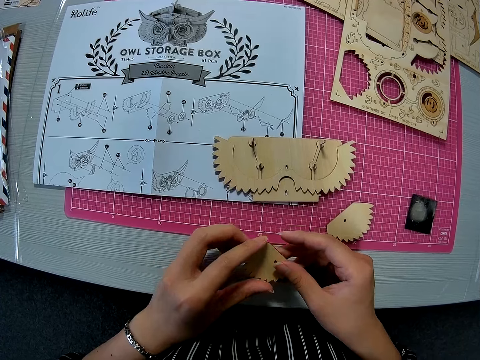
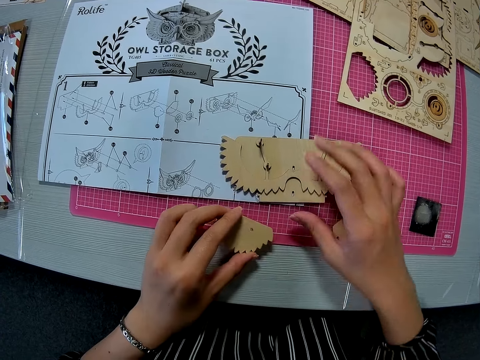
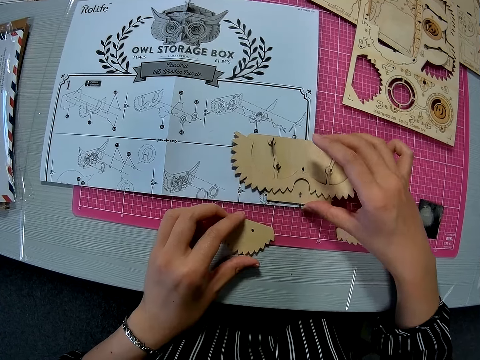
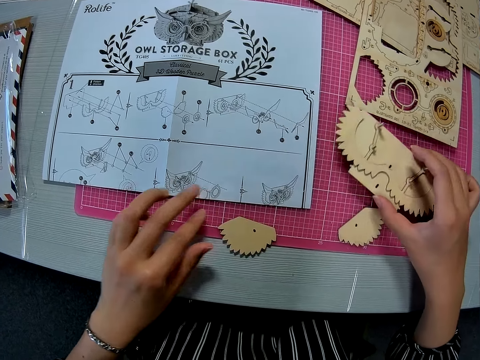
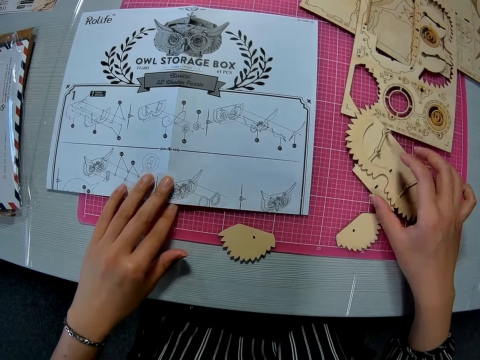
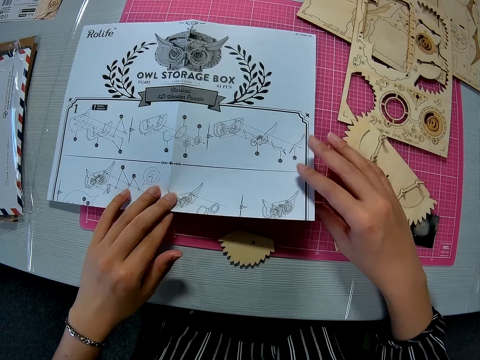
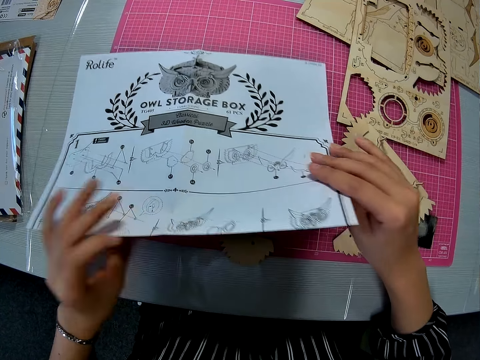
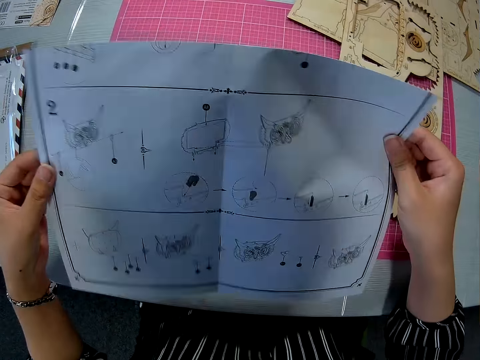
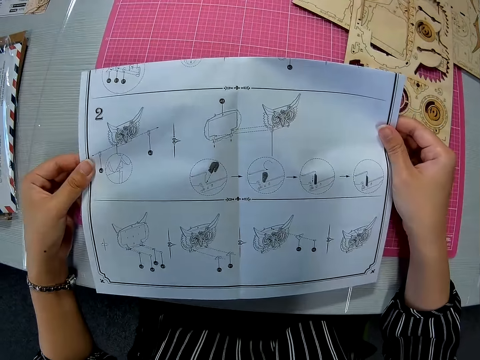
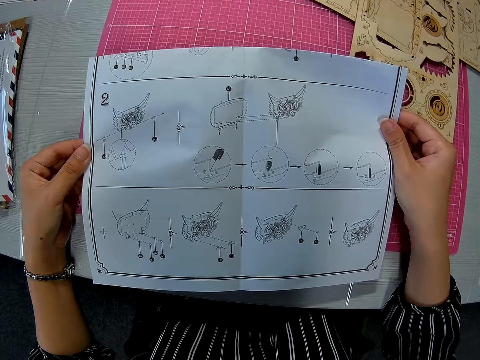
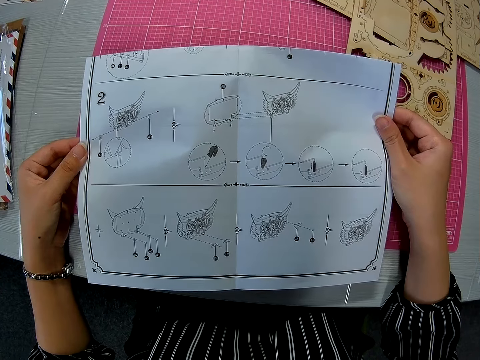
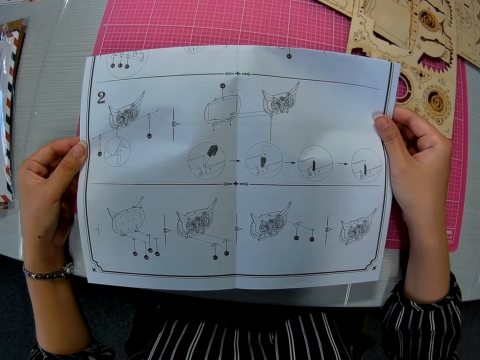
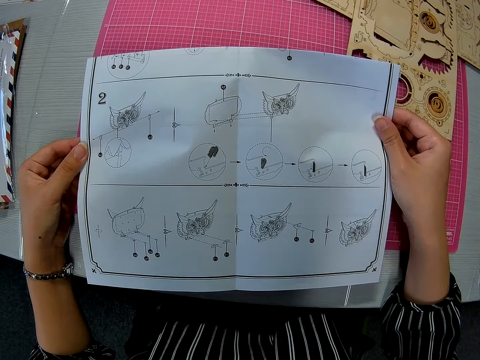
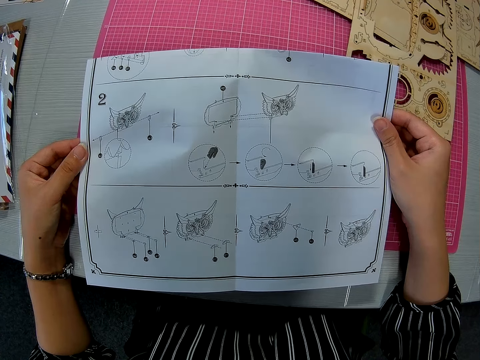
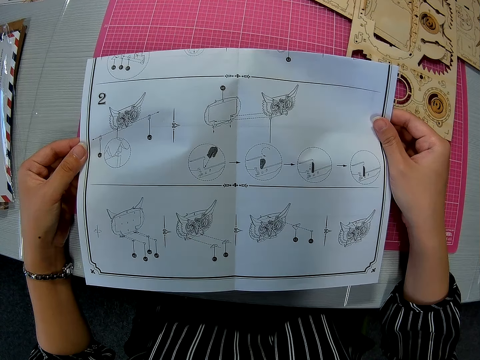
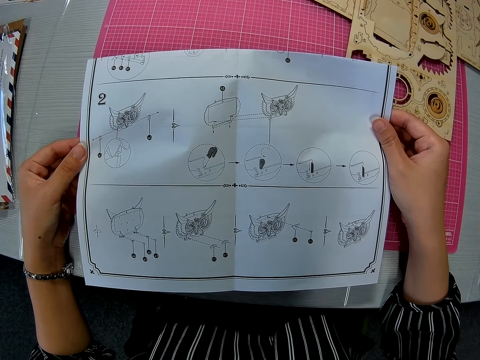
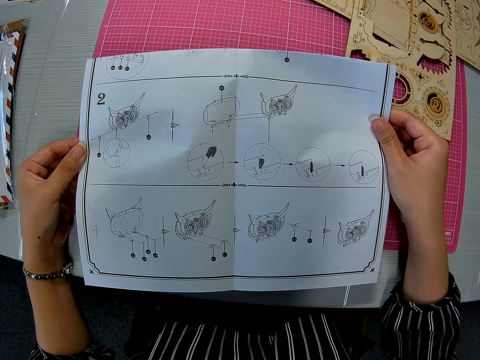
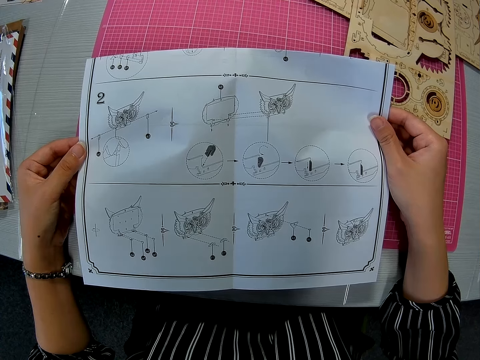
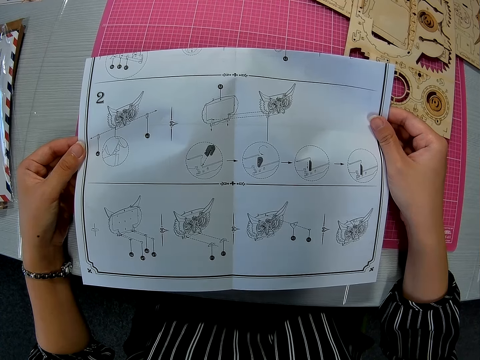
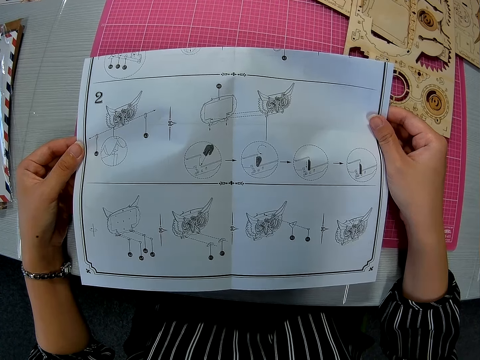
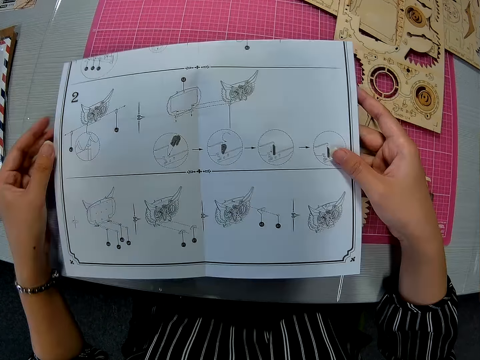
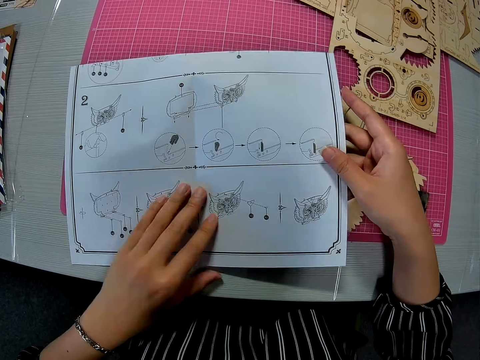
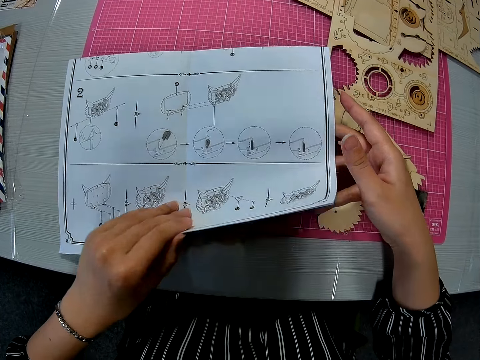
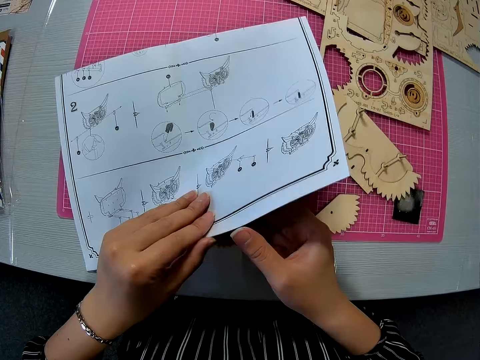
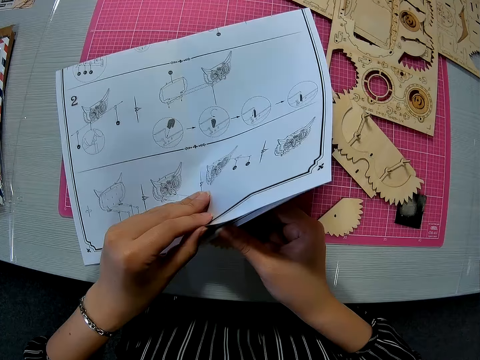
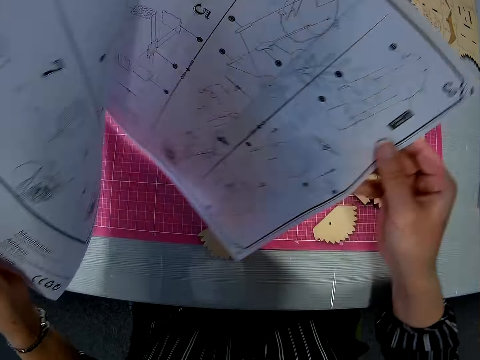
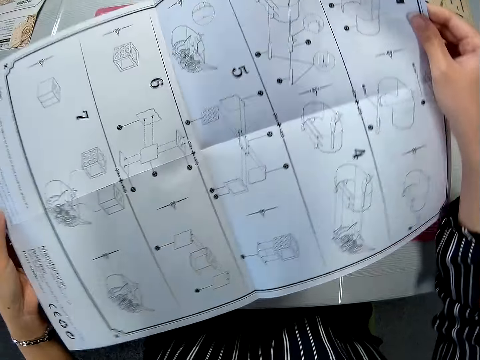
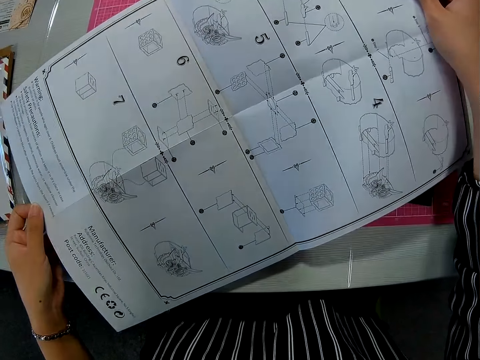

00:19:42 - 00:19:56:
The camera wearer holds the carved piece with both hands. They move the crafting material from a piece of paper to the cutting mat. They pick up the paper instruction sheet or piece of paper from the pink sheet on the table. They turn the paper instruction sheet forward. They read the piece of paper. They drop the paper instruction sheet on the pink sheet. They open the paper instruction sheet.

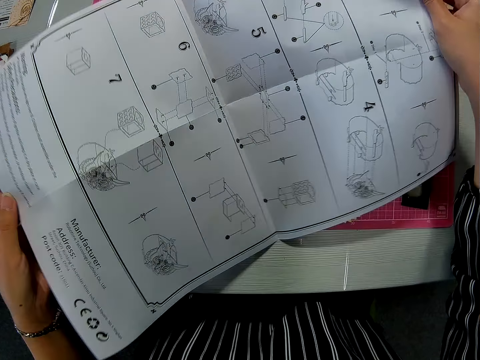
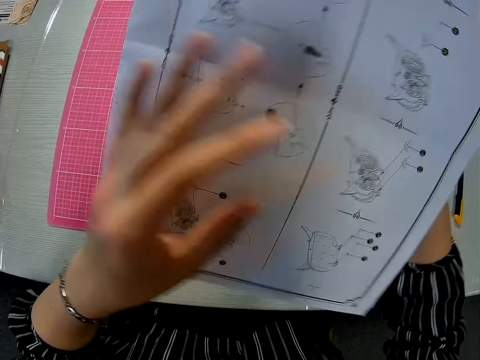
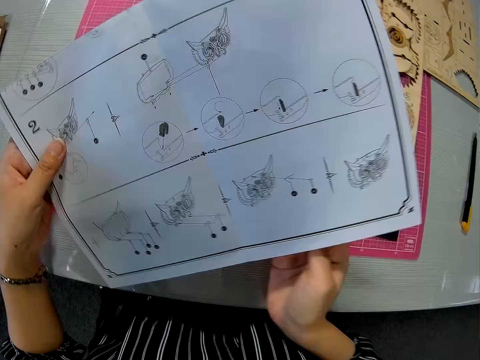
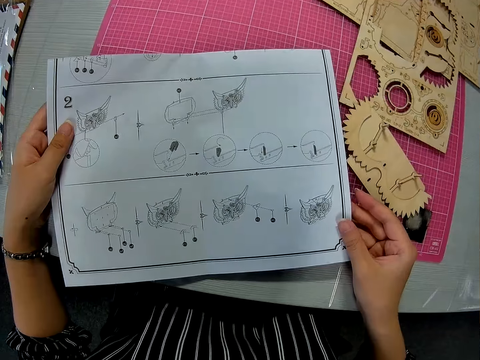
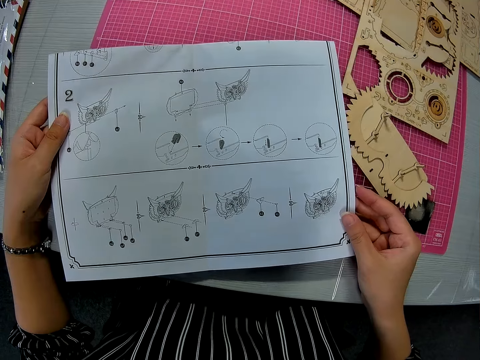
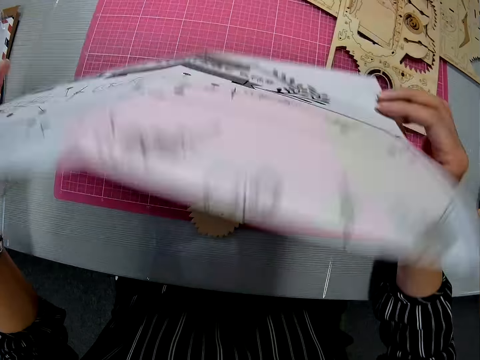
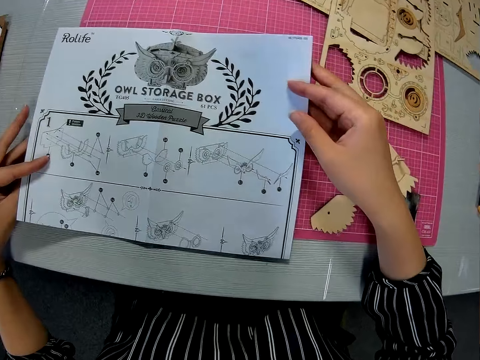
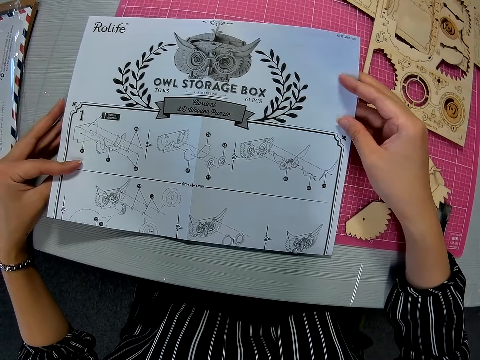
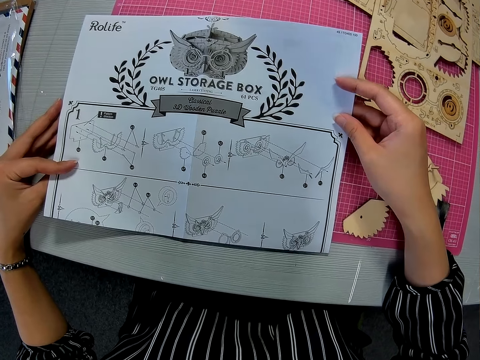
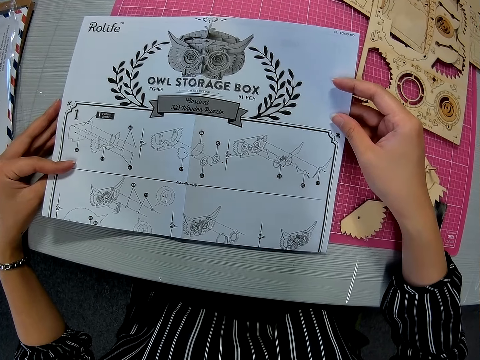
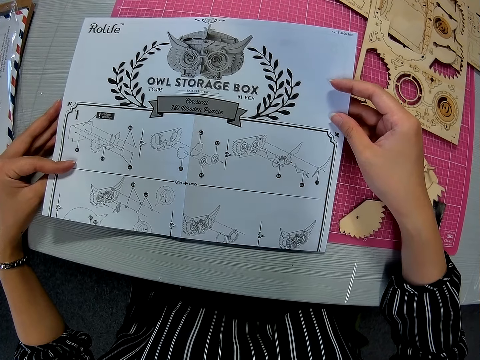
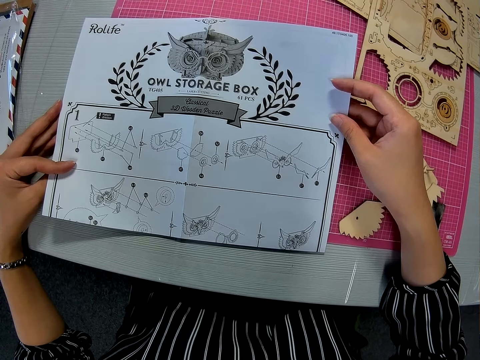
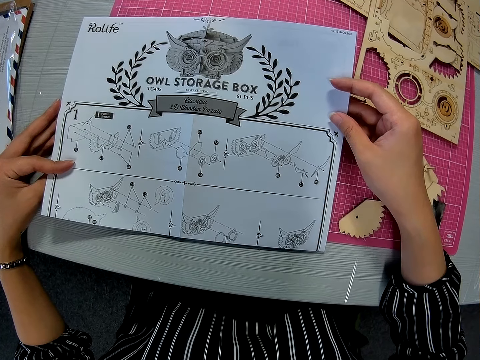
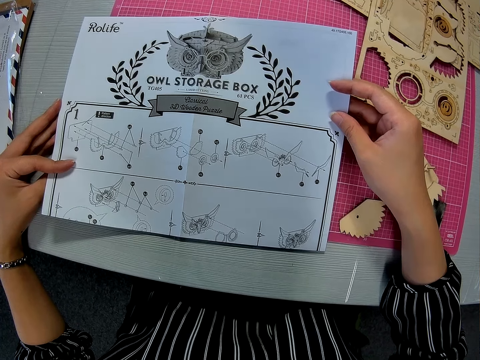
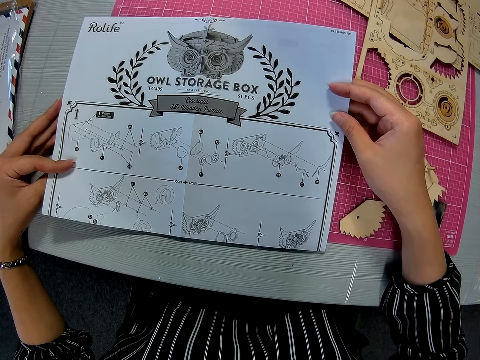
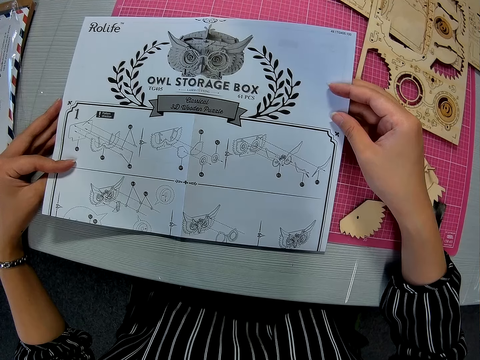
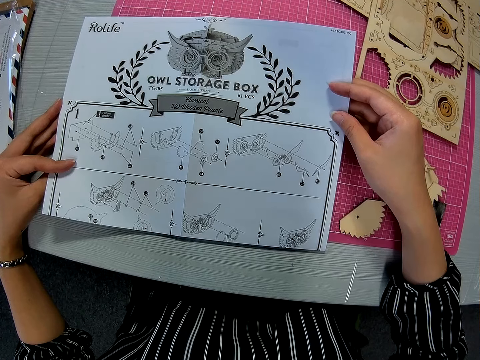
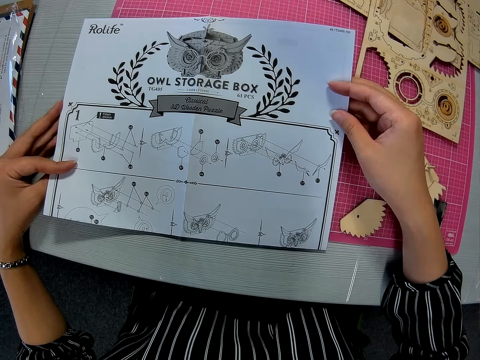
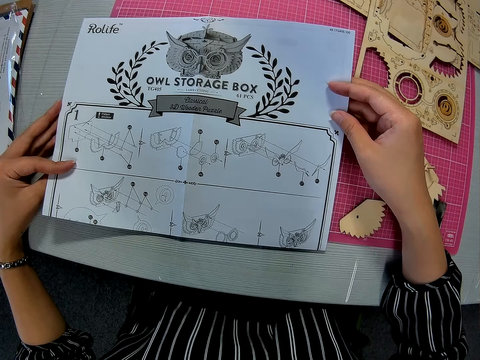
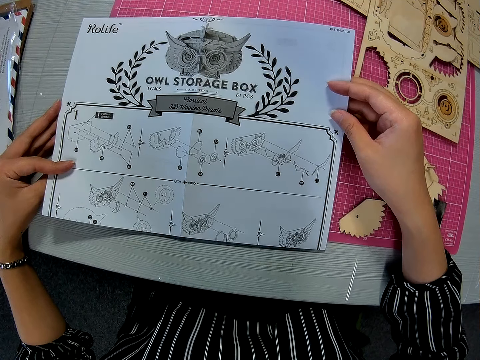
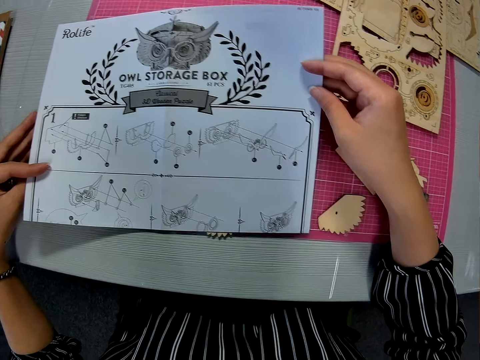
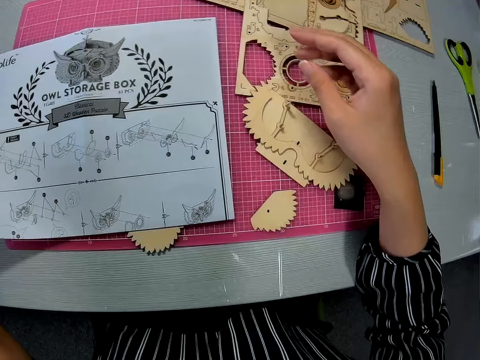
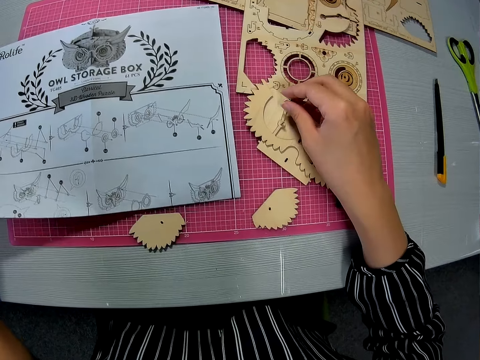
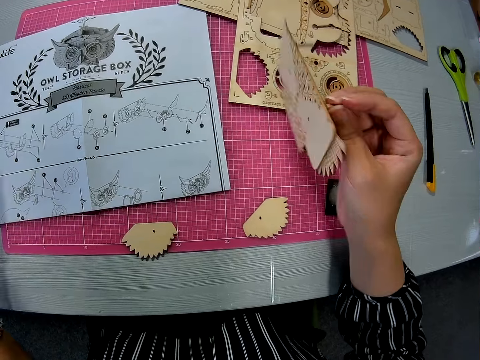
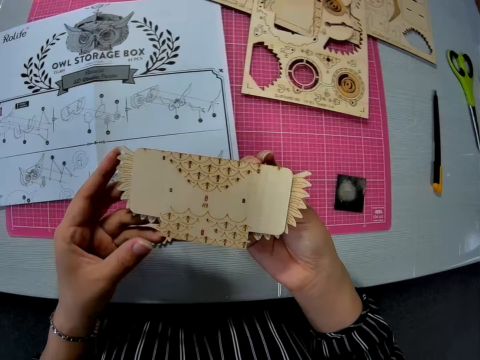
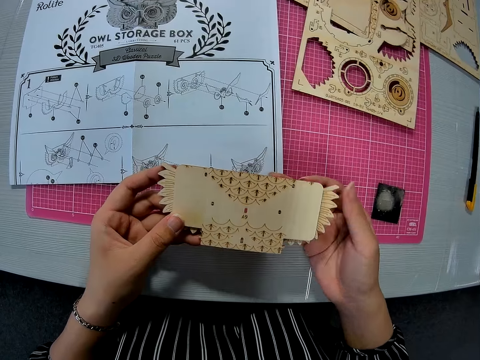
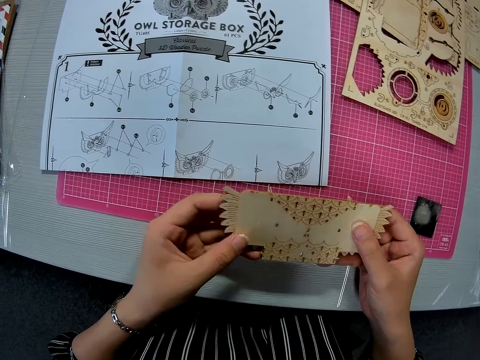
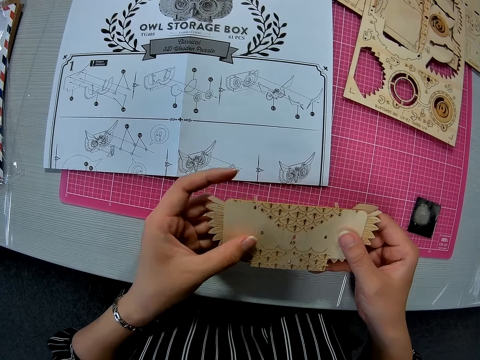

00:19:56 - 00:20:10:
The camera wearer closes the paper instruction sheet or piece of paper. She turns the paper instruction sheet backward and drops the paper instruction sheet on the pink sheet. She reads the piece of paper. She picks up the pegged piece from the pink sheet with her right hand. She holds the pegged piece with both hands.
